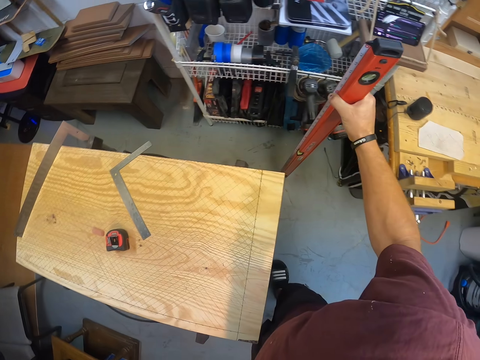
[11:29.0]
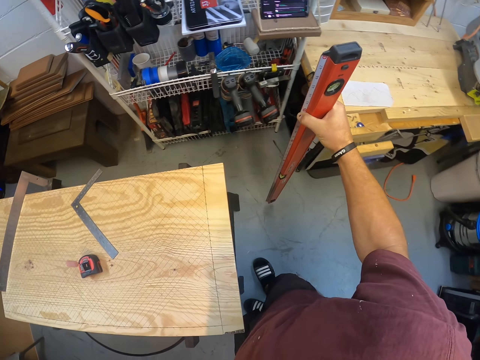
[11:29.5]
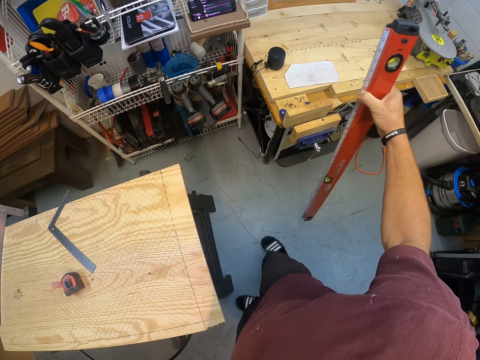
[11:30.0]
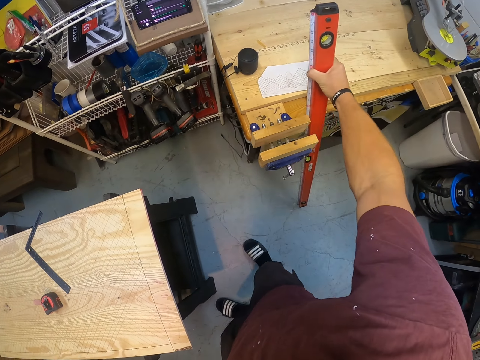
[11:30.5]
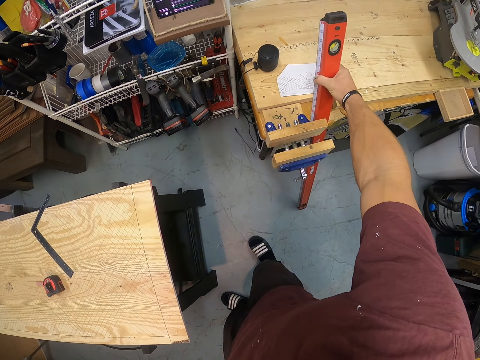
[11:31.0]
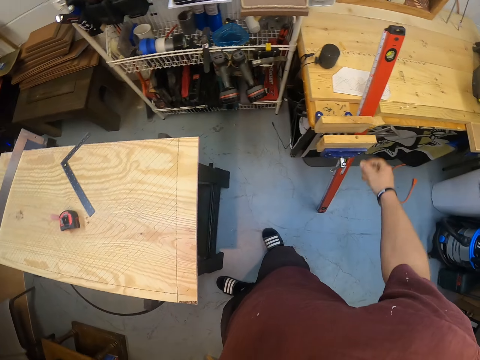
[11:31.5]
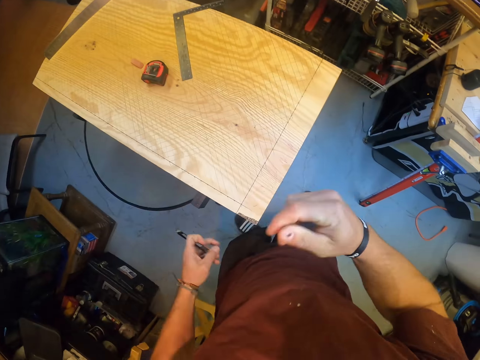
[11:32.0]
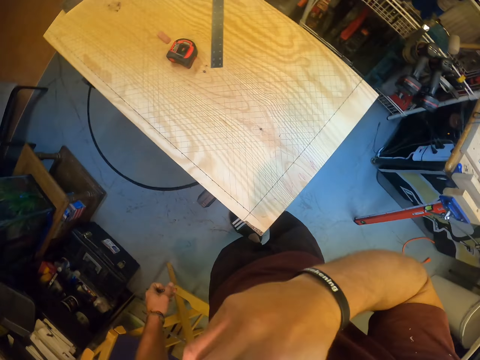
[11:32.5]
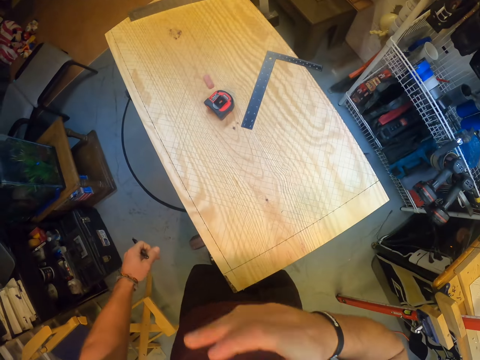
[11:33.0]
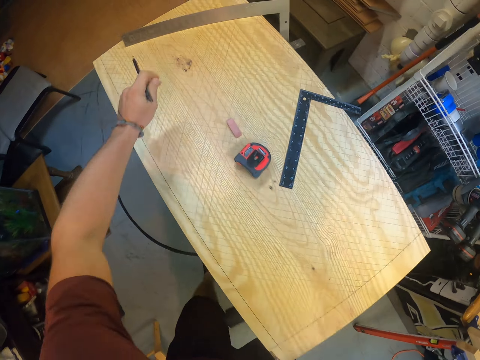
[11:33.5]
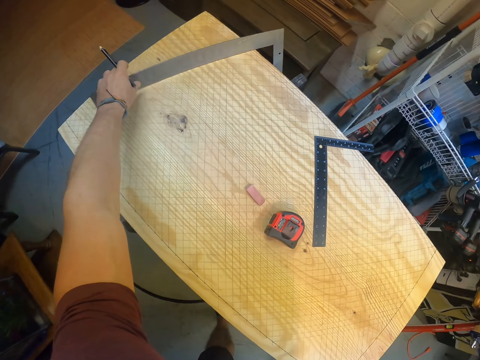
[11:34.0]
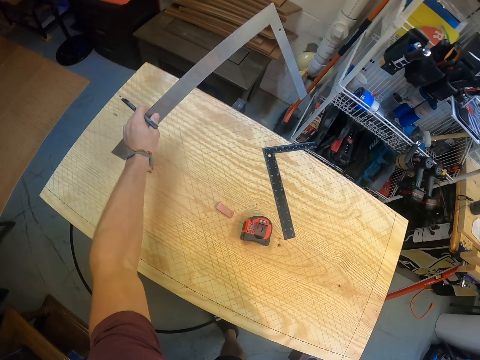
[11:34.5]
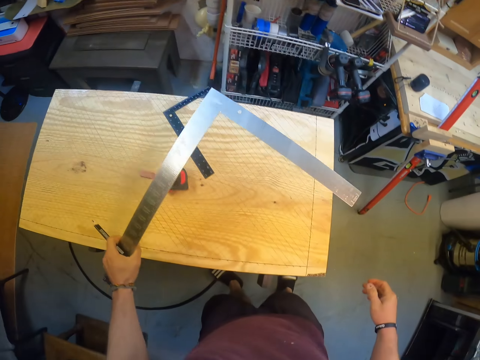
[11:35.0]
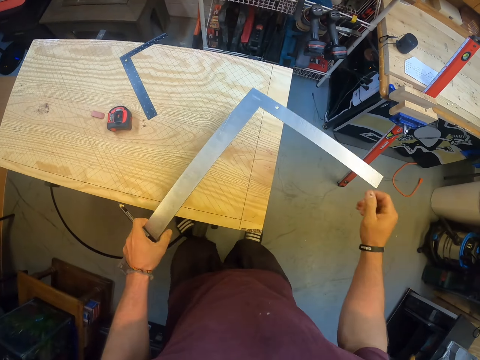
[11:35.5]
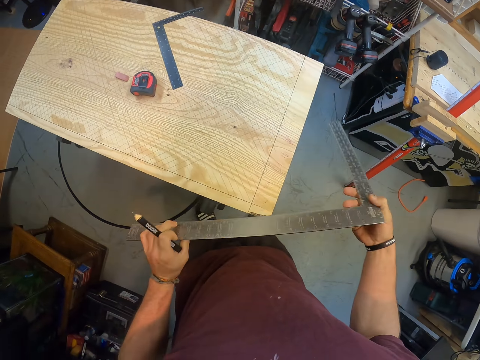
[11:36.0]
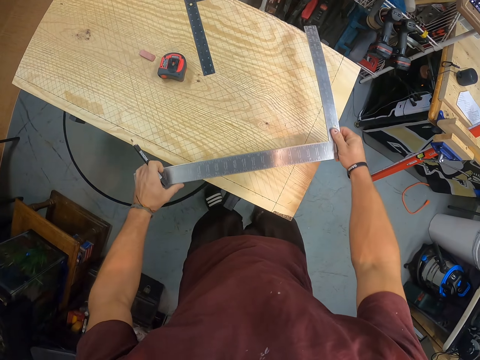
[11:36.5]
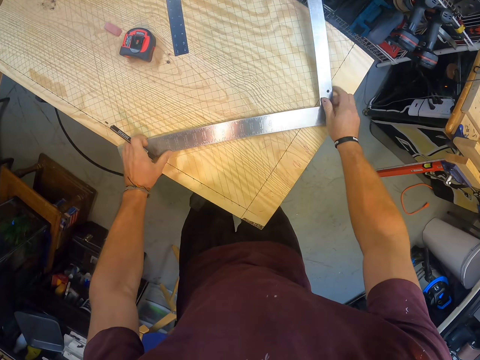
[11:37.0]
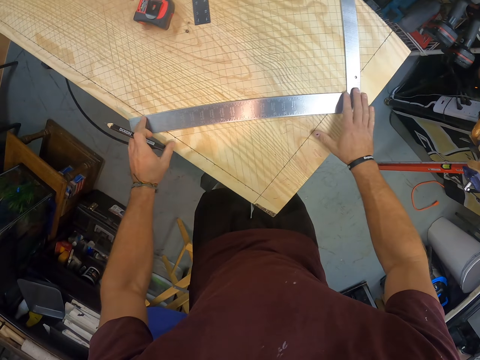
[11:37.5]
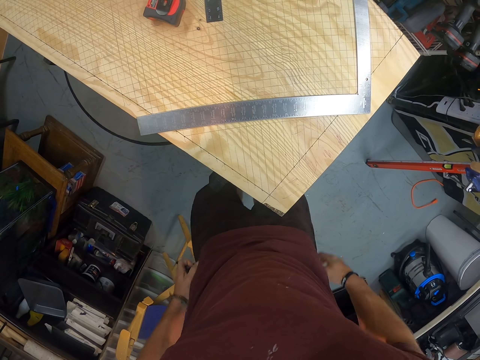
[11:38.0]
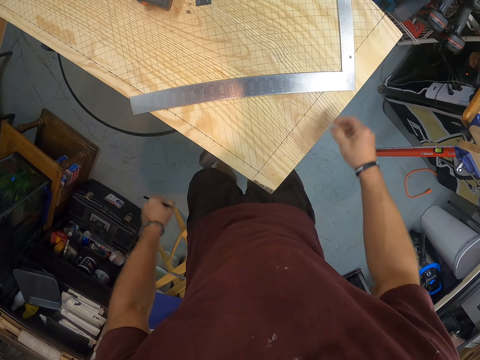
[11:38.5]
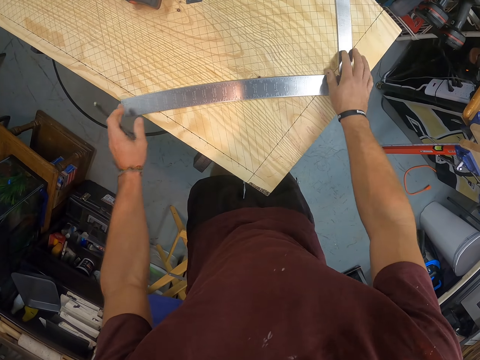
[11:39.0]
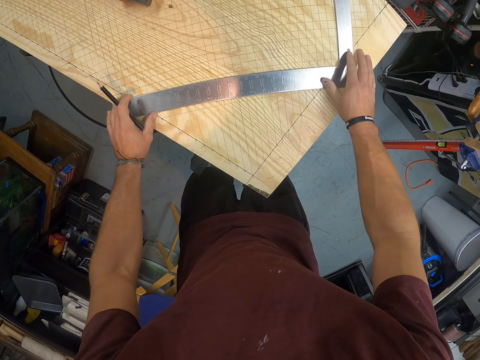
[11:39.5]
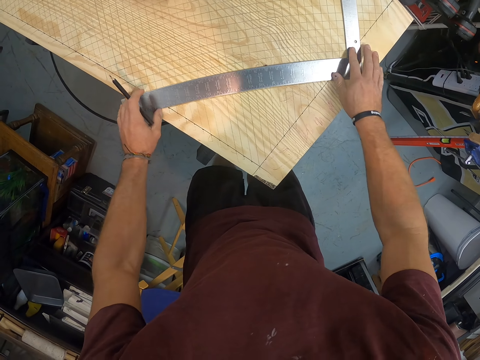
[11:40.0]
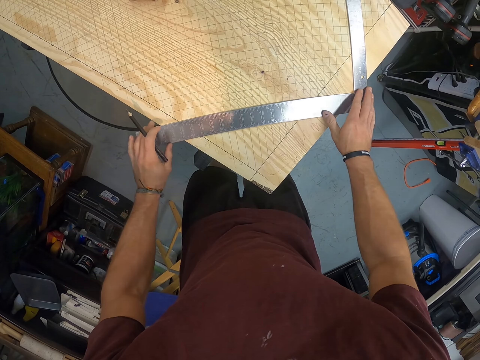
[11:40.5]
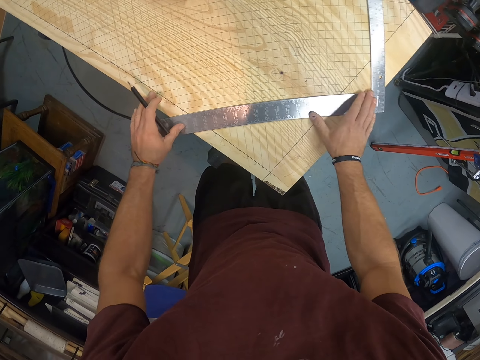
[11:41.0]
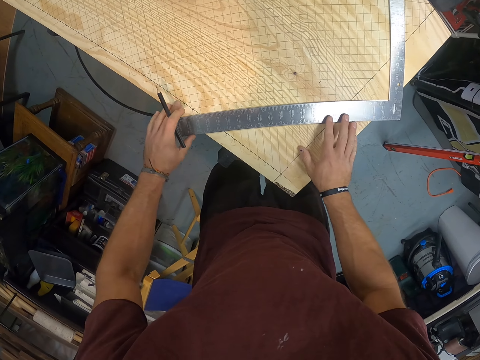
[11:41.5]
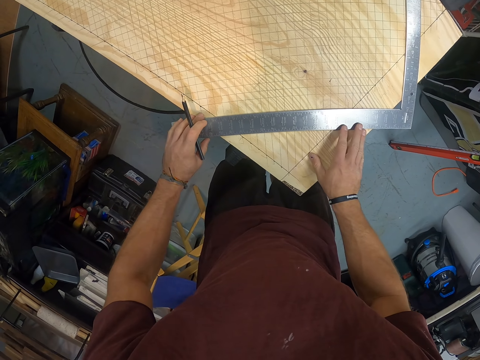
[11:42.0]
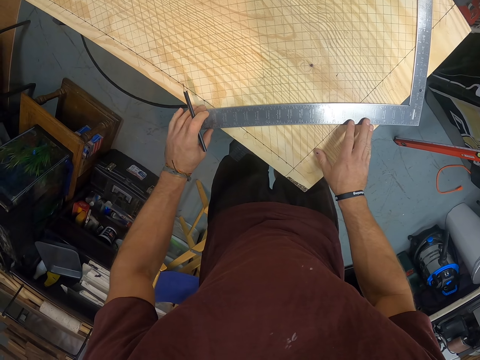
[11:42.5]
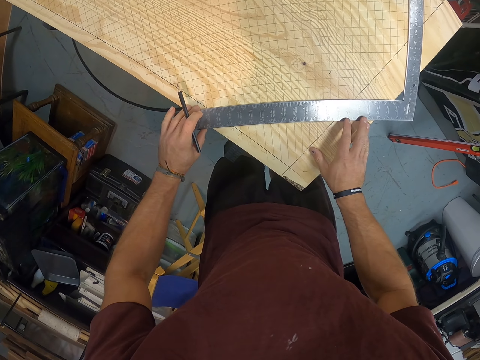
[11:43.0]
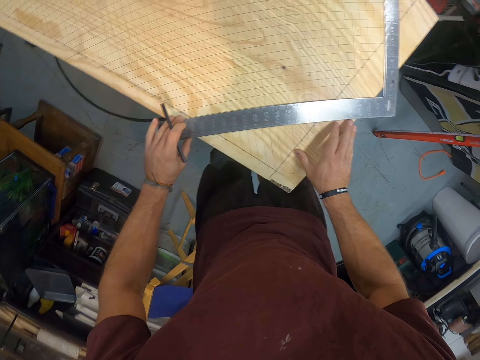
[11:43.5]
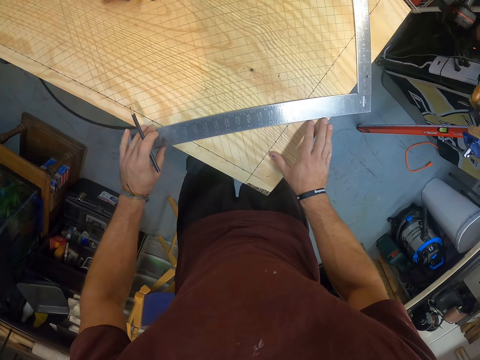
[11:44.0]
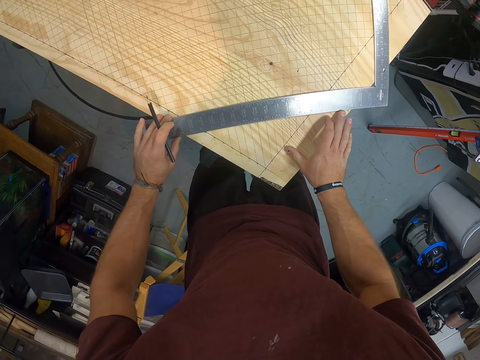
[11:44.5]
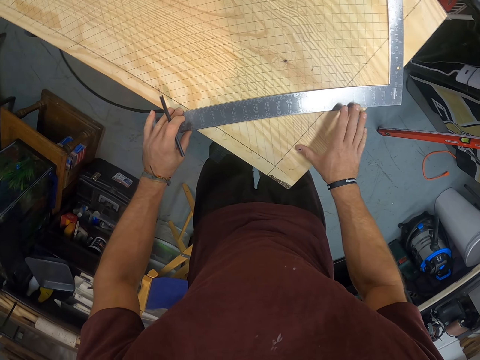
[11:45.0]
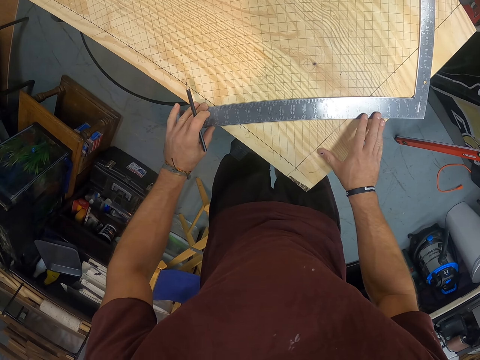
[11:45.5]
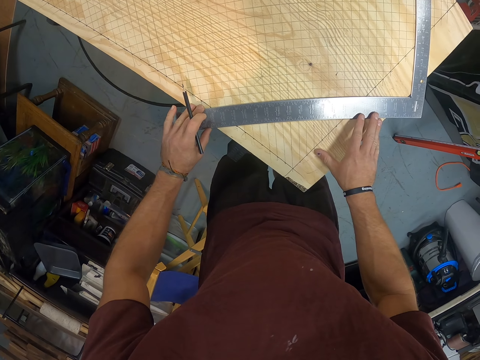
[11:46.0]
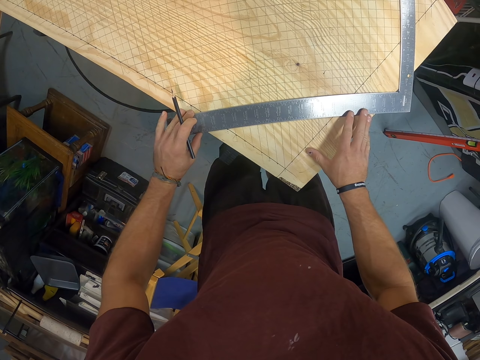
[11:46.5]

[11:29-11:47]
The camera wearer removes the level meter from the trolley with his right hand. He places the level meter by a workbench with his right hand. He touches his face with his right hand. He wipes his face. He removes his right hand from his face. He picks up a try square on the wood with his left hand. He holds the try square with both hands. He places the try square on the wood with both hands. He removes both hands from the try square on the wood. He touches his knickers with both hands. He places both hands on the try square on the wood. He drags the try square on the wood with both hands. He places his right hand on the wood. He adjusts the try square on the wood with his right hand.

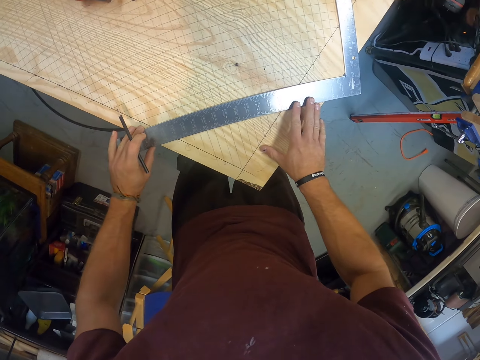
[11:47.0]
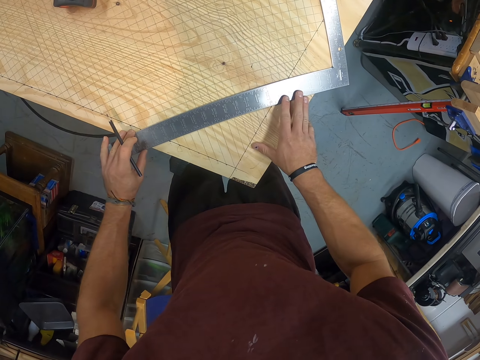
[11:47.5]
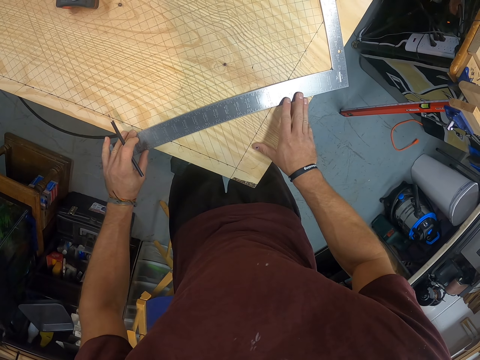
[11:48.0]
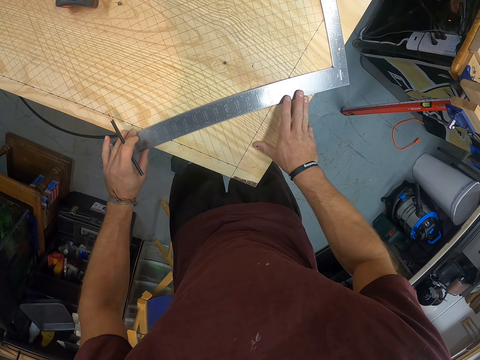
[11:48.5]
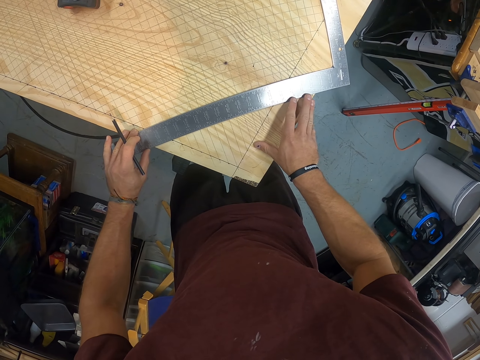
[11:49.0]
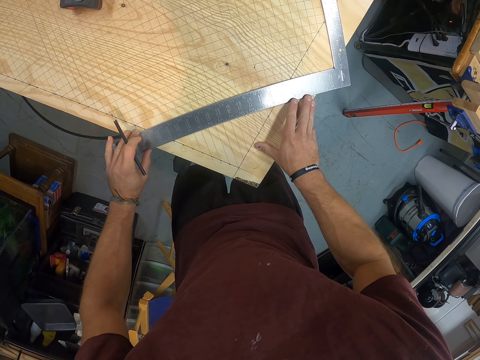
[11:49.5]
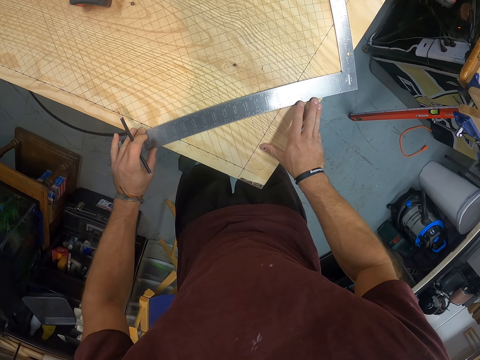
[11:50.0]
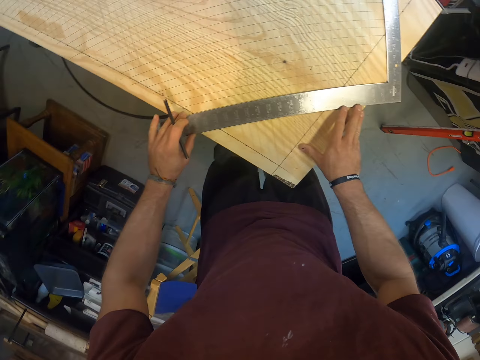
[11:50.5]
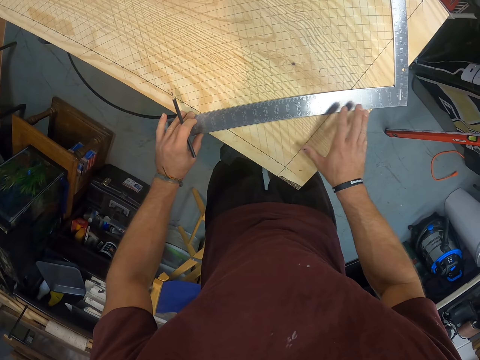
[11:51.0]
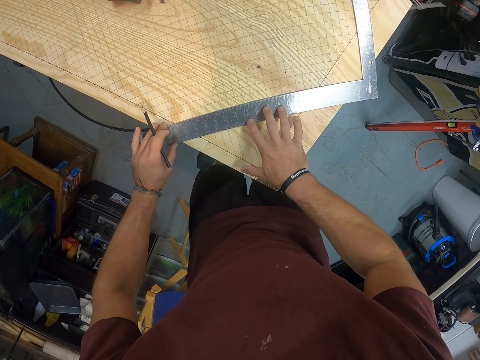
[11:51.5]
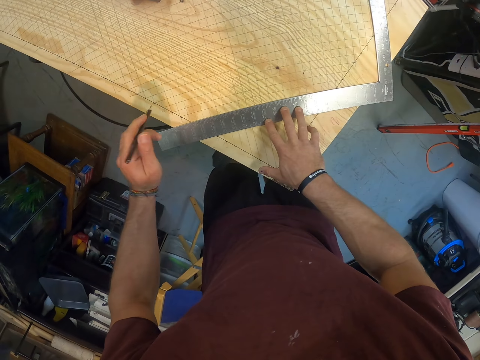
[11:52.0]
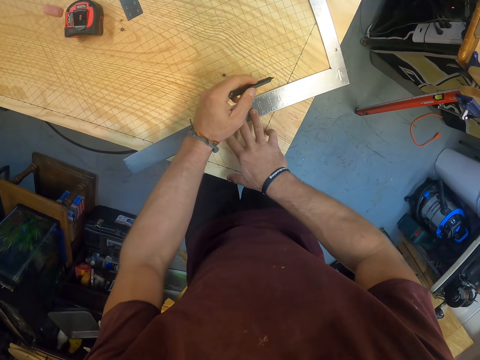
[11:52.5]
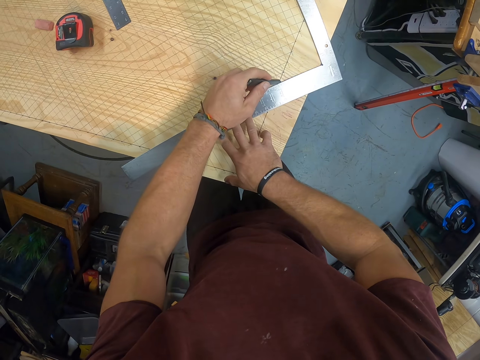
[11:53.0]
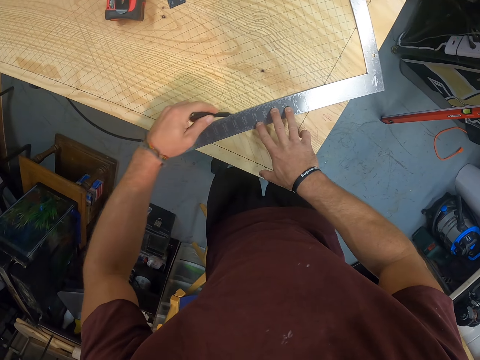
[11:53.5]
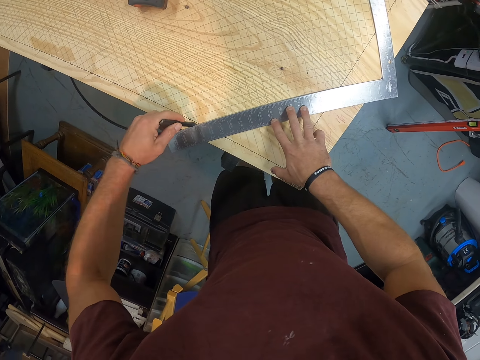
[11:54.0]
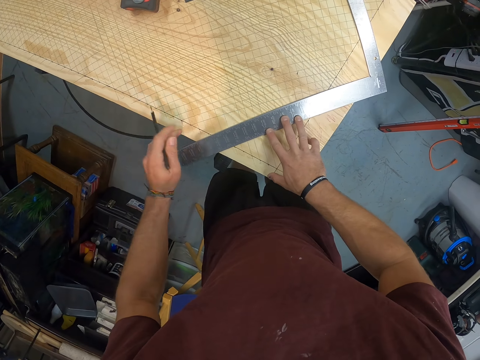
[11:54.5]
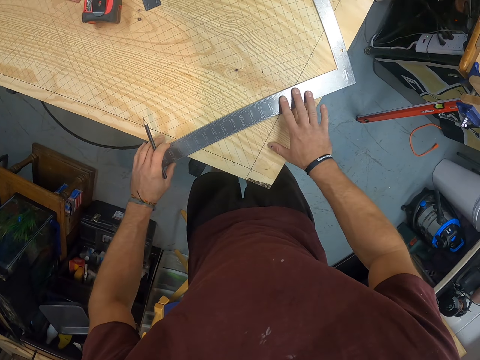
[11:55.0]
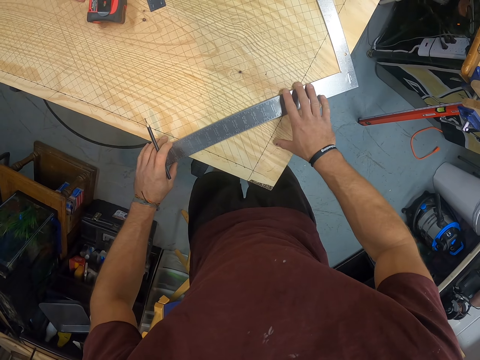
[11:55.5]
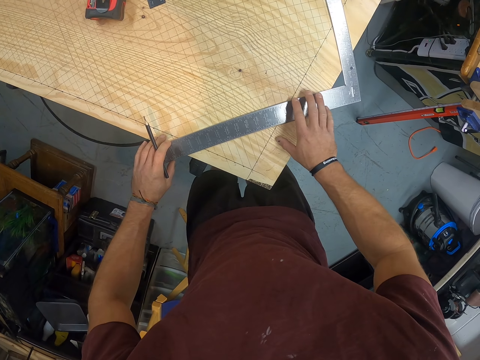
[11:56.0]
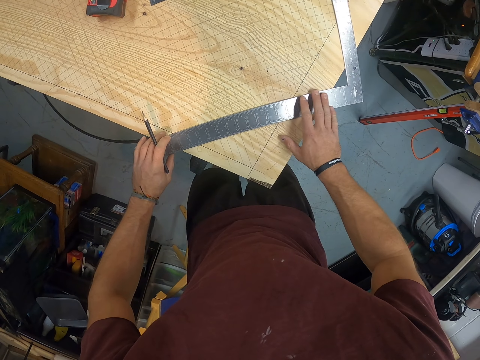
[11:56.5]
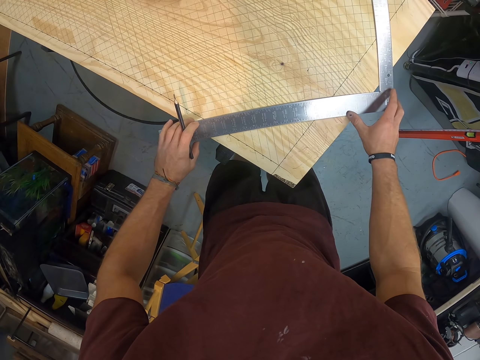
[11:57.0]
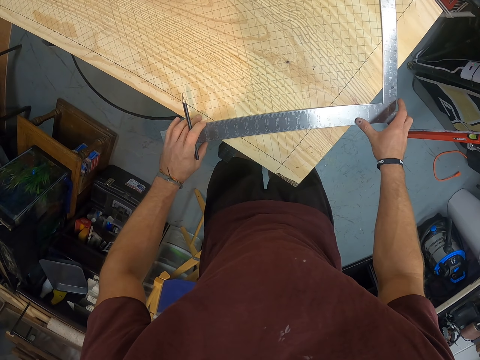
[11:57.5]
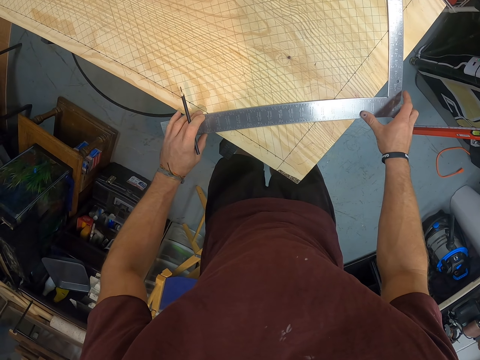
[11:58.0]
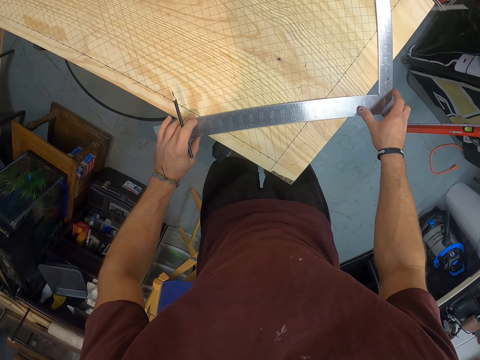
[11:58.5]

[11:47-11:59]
The camera wearer moves the square ruler. He removes his right hand from the wood. He places his right hand on the try square on the wood. He removes his left hand from the try square on the wood. He draws a line on the wood with the pencil in his left hand. He removes the pencil from the wood with his left hand. He drags the try square on the wood with his right hand. He holds the try square on the wood with both hands. He drags the try square on the wood with both hands.
